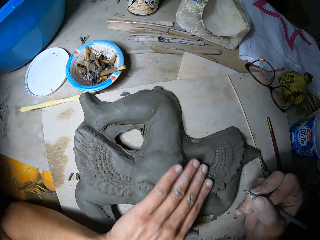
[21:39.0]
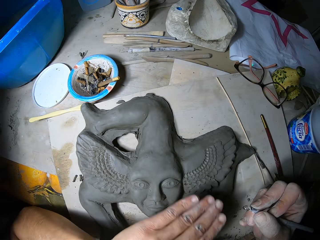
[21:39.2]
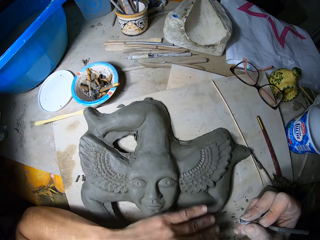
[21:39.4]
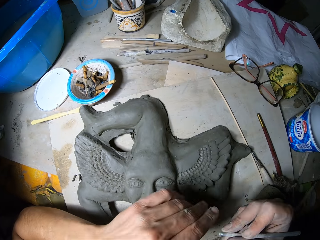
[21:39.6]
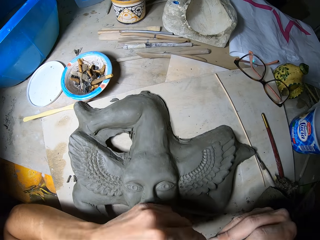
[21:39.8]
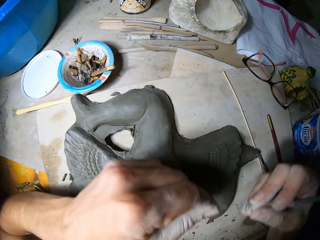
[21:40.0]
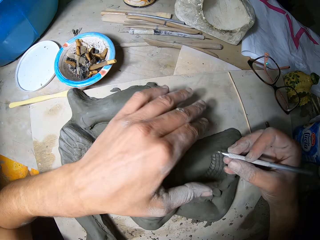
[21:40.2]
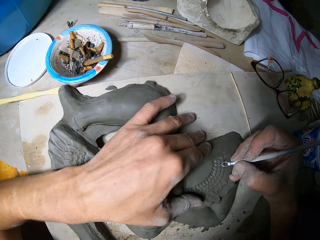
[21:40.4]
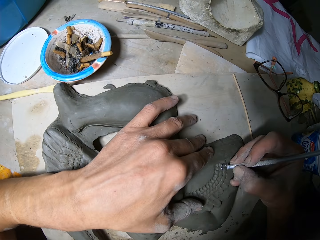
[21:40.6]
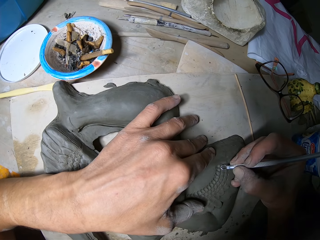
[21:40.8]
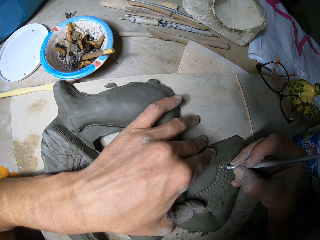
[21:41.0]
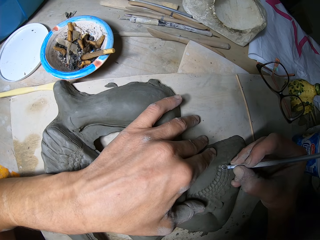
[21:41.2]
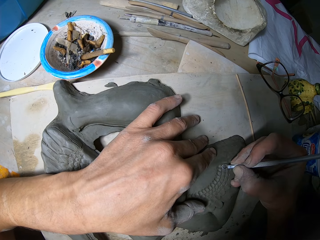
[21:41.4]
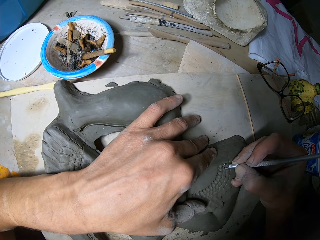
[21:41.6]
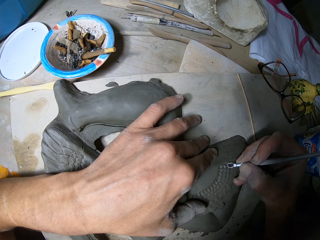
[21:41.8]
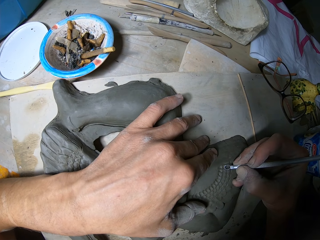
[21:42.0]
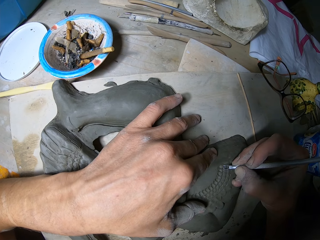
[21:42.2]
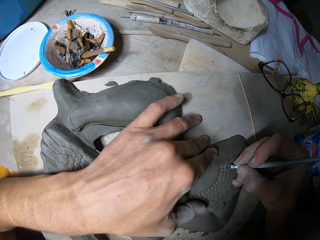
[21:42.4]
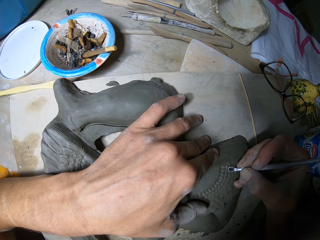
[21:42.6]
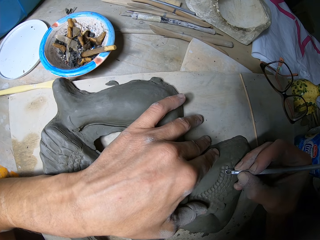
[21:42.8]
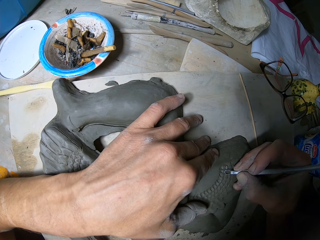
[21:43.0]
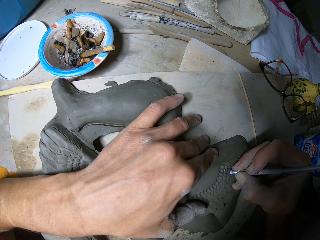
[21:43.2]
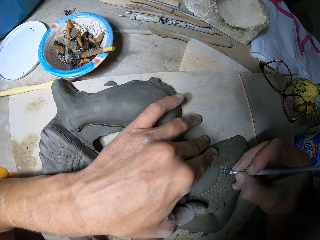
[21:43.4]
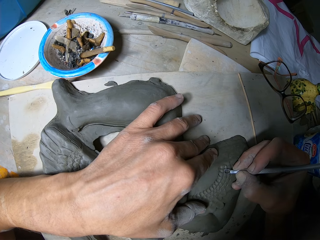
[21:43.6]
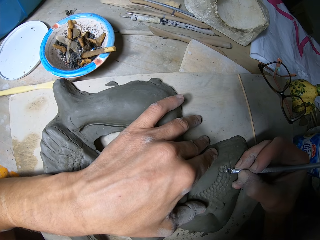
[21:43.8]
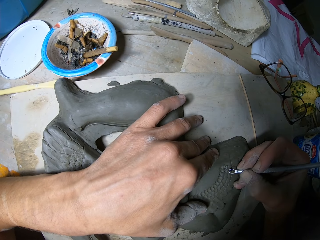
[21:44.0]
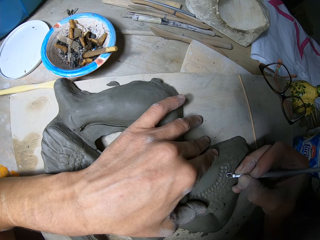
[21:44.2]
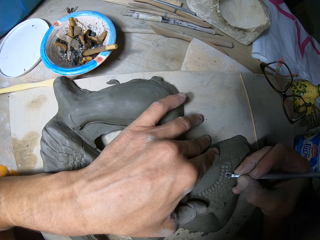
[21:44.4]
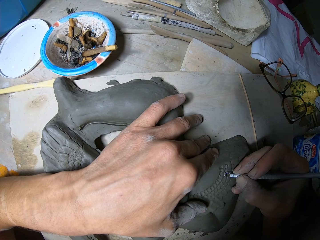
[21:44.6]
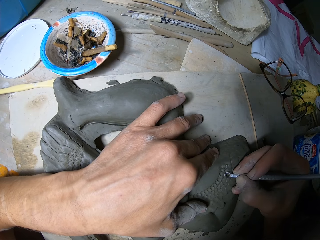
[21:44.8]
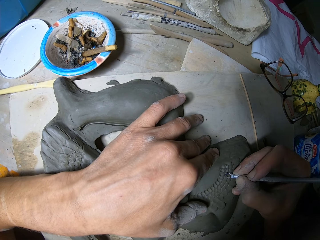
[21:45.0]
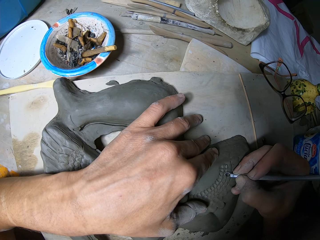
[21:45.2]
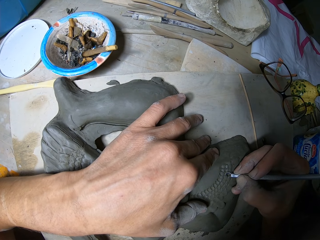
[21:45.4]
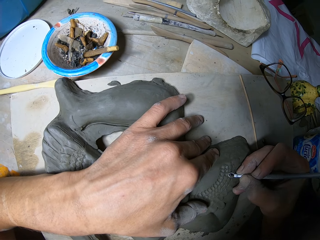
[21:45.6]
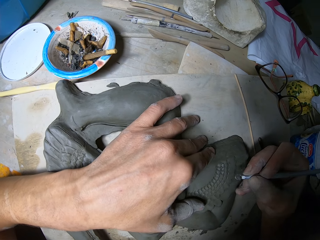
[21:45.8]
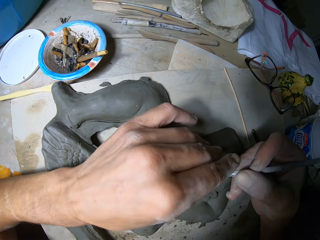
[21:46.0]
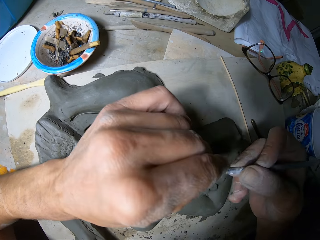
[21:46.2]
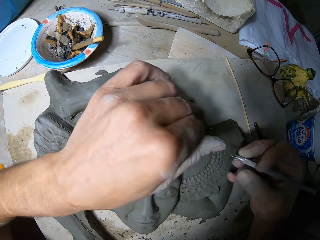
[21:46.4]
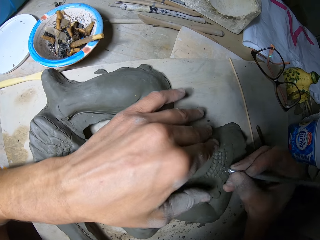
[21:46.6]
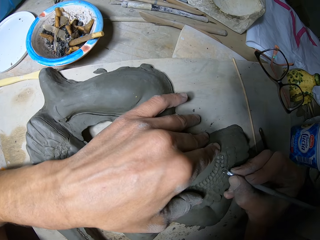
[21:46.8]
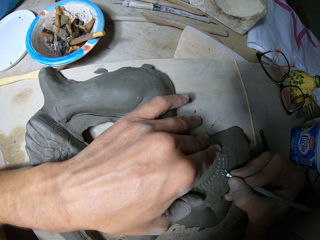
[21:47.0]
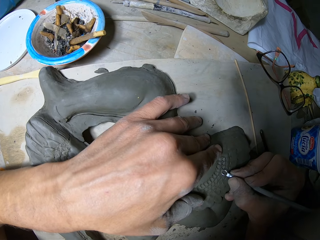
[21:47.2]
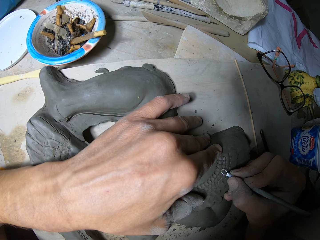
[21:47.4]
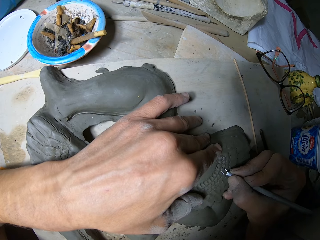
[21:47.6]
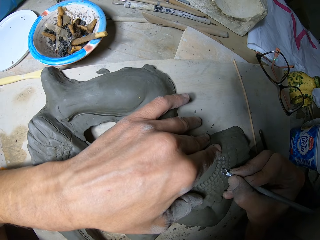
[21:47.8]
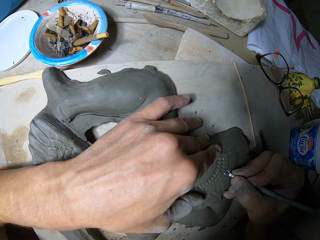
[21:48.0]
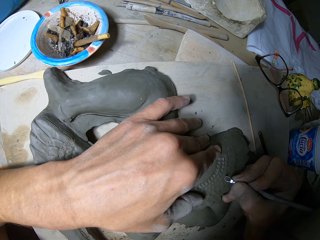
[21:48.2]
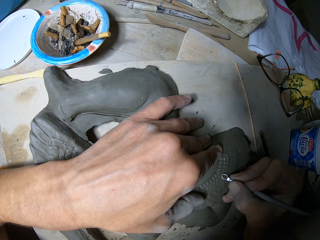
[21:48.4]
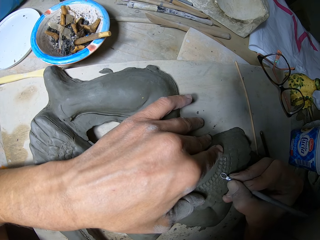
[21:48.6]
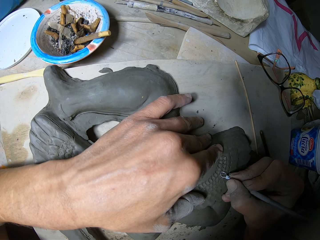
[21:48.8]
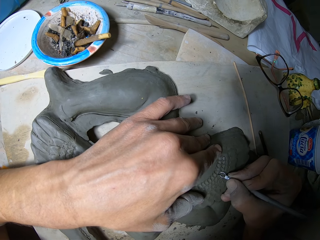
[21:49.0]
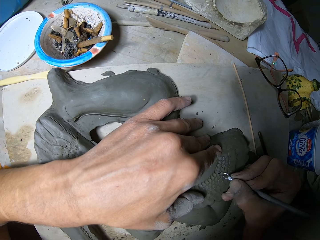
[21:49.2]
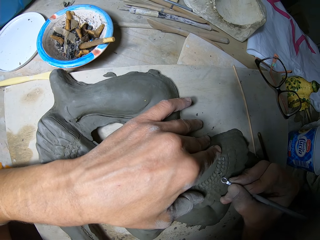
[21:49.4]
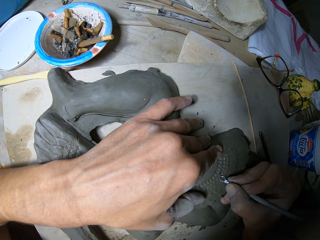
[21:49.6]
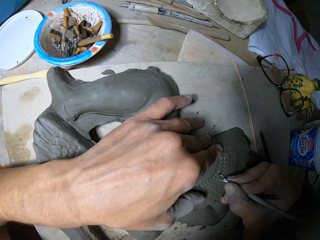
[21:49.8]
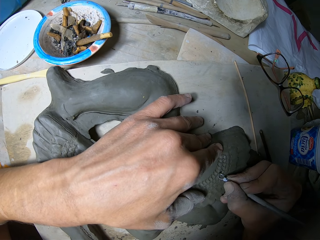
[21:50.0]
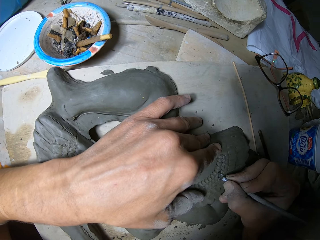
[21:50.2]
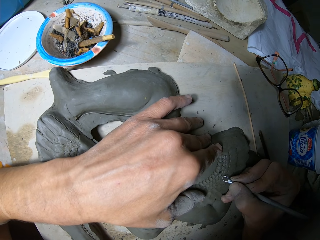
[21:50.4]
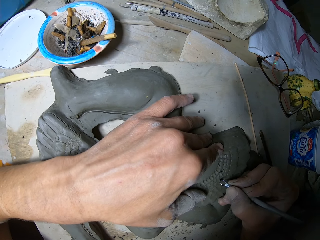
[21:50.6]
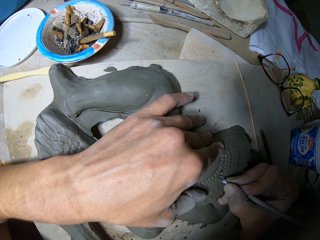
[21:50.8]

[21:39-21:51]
The camera wearer wipes the clay figure with his left hand. He removes the controlled amount of clay with a loop tool. He holds the clay figure with his left hand. He sculpts the clay figure with the ribbon tool or loop tool in his right hand. He wipes the tip of the ribbon tool in his right hand with his left hand. He moves both hands. He sculpts the clay figure with the ribbon tool in his right hand and holds the clay figure with his left hand. He removes the controlled amount of clay with the loop tool.

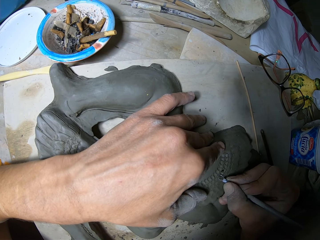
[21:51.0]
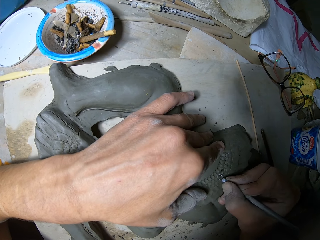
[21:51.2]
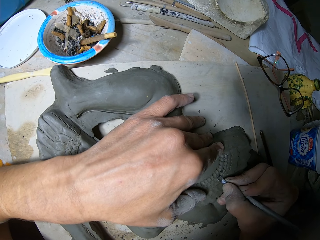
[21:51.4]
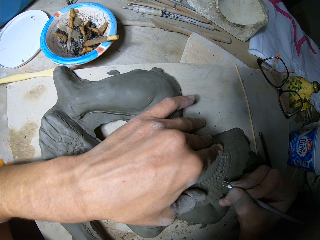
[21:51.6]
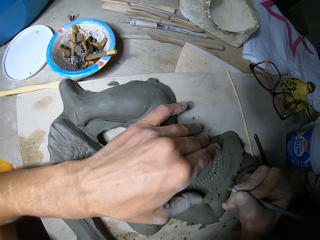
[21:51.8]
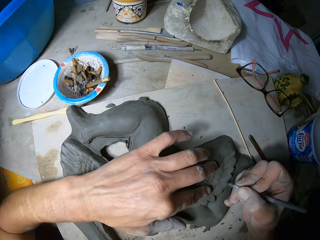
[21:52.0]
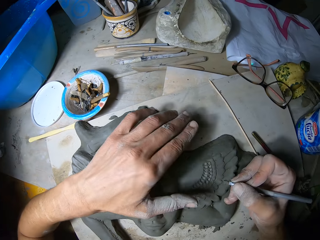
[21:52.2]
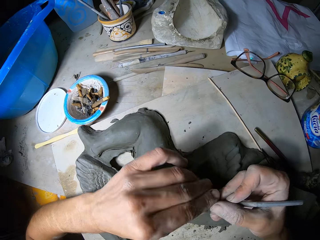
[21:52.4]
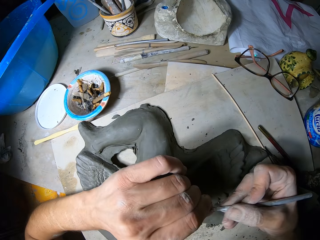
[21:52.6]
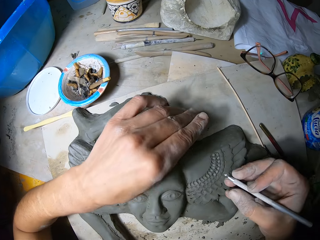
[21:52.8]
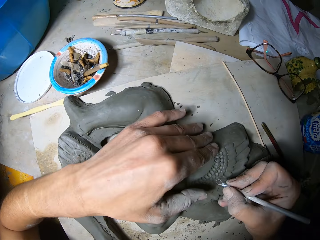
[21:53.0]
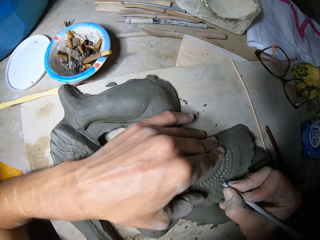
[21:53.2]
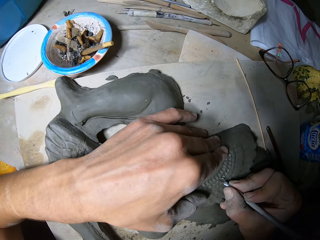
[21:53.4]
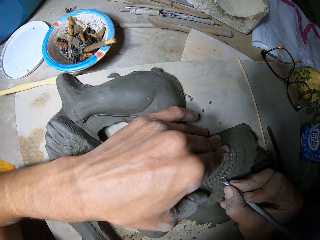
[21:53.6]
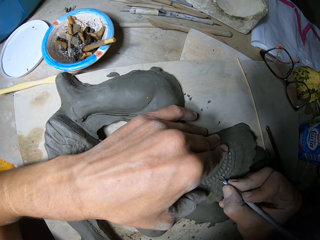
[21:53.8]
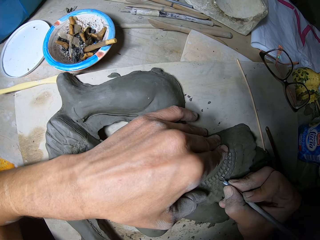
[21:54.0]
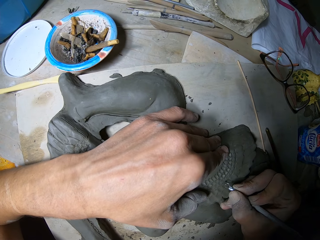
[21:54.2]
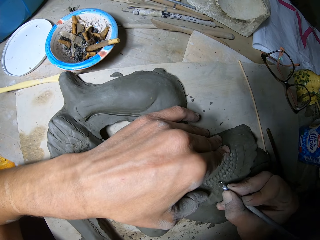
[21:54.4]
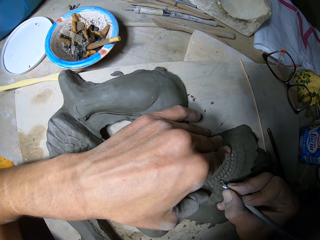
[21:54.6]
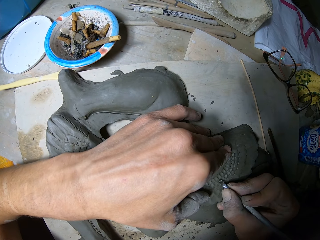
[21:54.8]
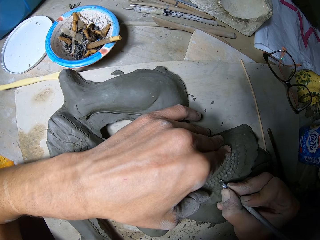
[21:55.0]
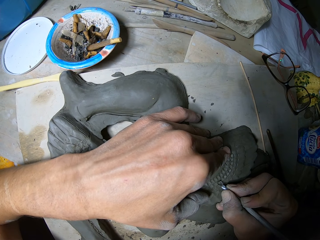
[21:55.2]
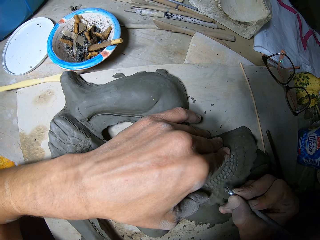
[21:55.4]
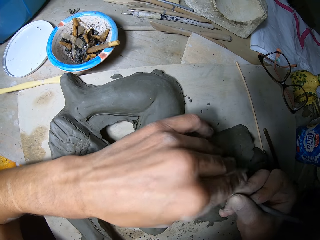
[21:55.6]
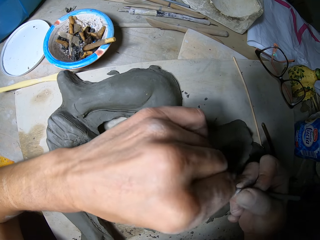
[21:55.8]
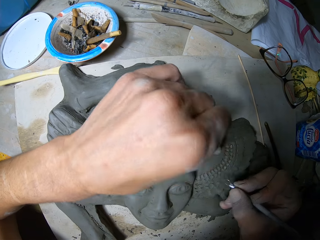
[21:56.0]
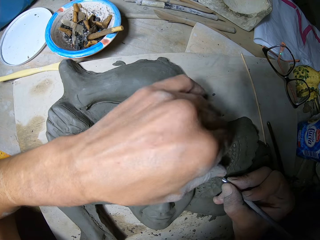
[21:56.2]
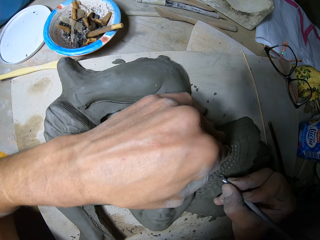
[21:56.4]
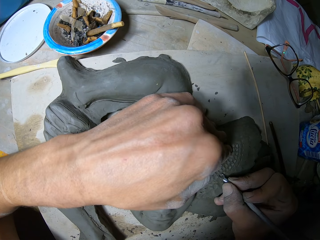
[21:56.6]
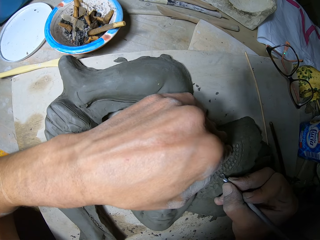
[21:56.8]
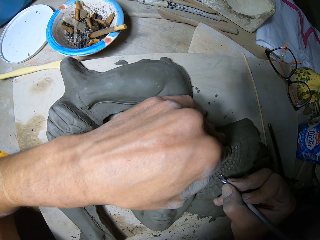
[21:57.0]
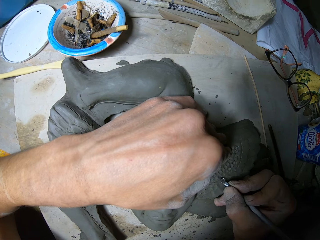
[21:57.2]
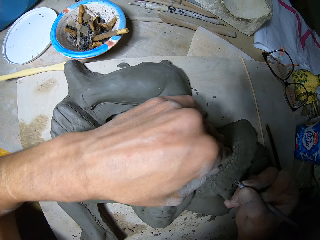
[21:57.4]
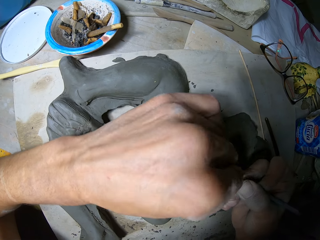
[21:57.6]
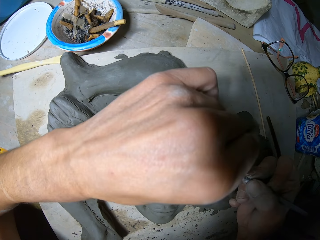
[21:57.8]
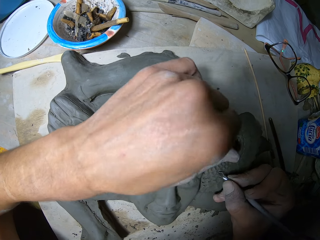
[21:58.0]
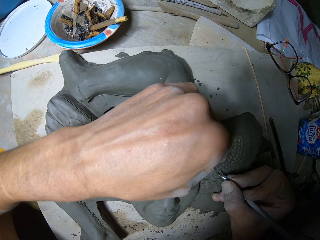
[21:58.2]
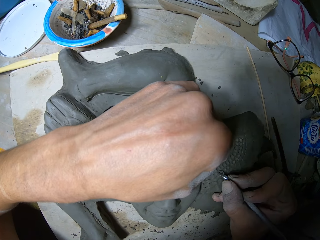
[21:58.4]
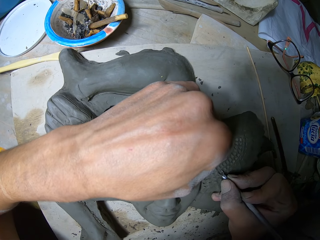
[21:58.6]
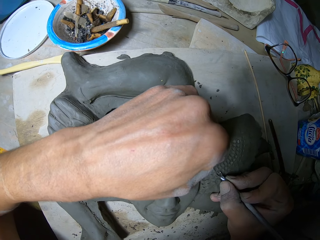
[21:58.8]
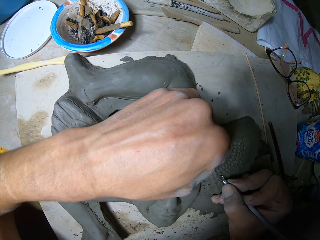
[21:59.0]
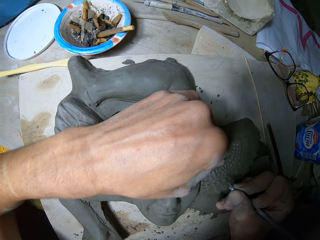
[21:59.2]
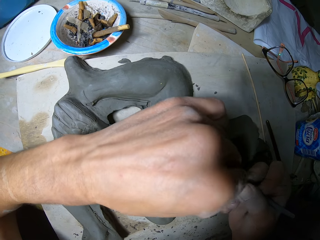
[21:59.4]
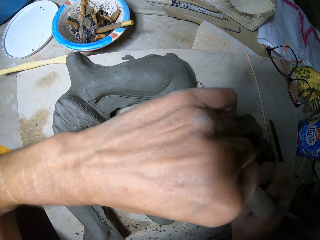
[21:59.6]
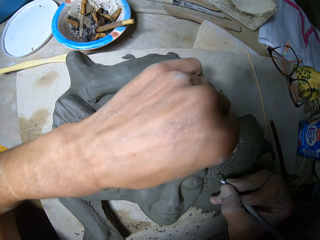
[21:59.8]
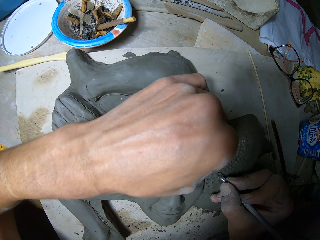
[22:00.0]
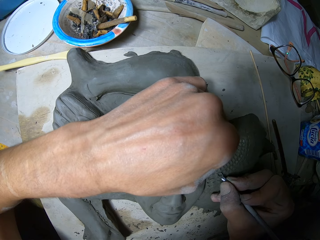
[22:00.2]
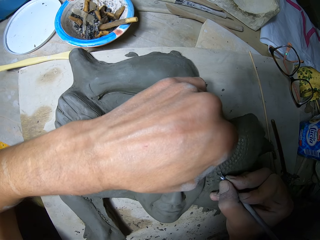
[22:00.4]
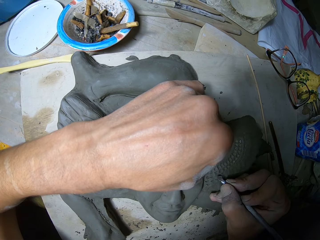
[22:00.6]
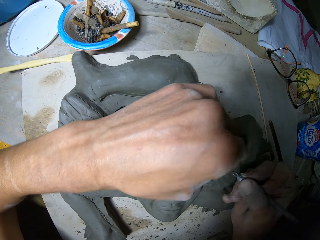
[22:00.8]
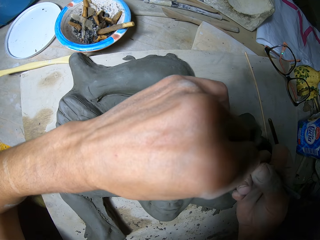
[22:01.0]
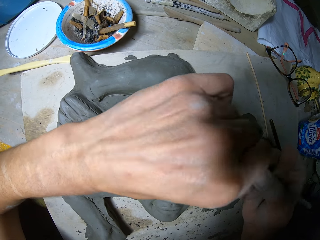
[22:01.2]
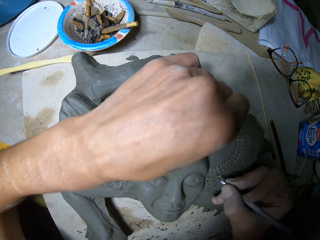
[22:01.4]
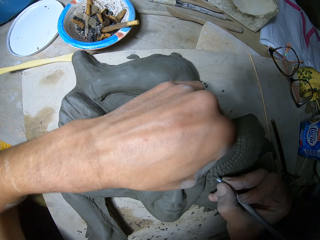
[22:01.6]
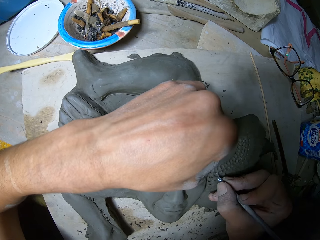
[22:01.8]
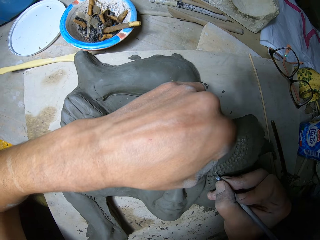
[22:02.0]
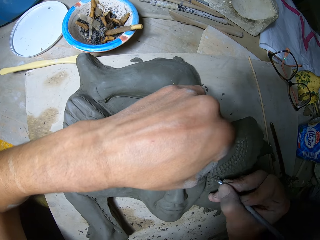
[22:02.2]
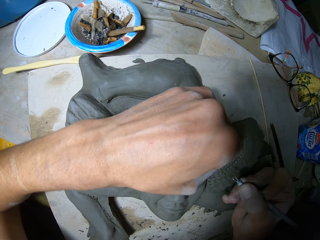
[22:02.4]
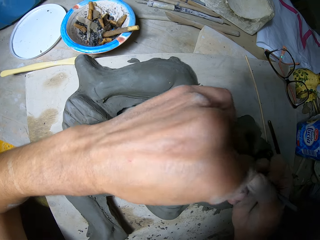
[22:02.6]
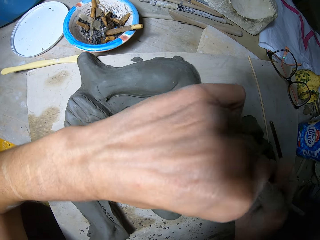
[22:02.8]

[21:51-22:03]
The camera wearer wipes the clay figure with his left hand. He wipes the tip of the ribbon tool or loop tool in his right hand with his left hand. He sculpts the clay figure with the ribbon tool in his right hand and holds the clay figure with his left hand. He moves both hands. He removes the controlled amount of clay with the loop tool. He wipes the tip of the ribbon tool in his right hand with his left hand. He removes the controlled amount of clay with the loop tool. He sculpts the clay figure with the ribbon tool in his right hand and holds the clay figure with his left hand. He wipes the tip of the ribbon tool in his right hand with his left hand. He removes the controlled amount of clay with the loop tool. He sculpts the clay figure with the ribbon tool in his right hand and holds the clay figure with his left hand. He wipes the tip of the ribbon tool in his right hand with his left hand. He removes the controlled amount of clay with the loop tool. He sculpts the clay figure with the ribbon tool in his right hand and holds the clay figure with his left hand. He wipes the tip of the ribbon tool in his right hand with his left hand. He removes the controlled amount of clay with the loop tool.
